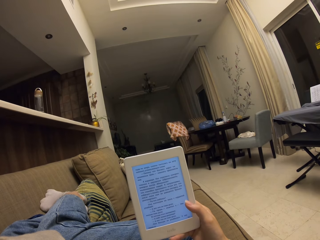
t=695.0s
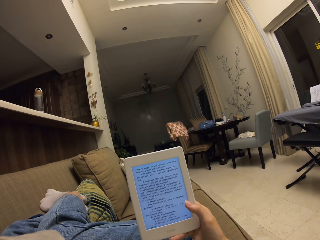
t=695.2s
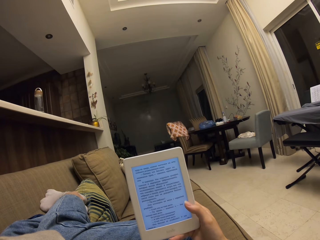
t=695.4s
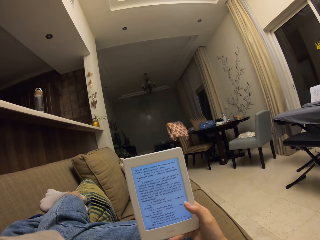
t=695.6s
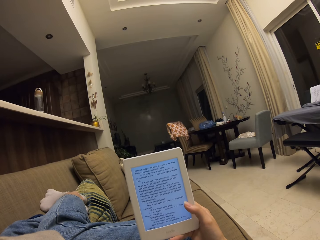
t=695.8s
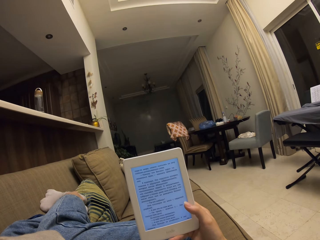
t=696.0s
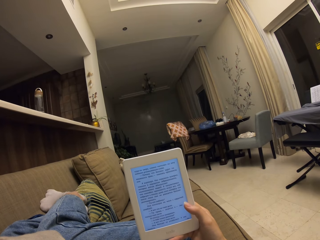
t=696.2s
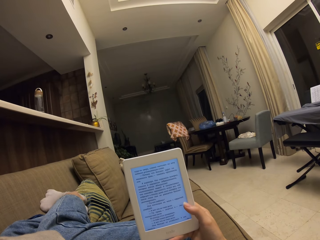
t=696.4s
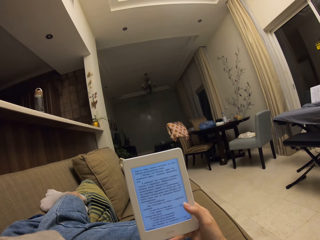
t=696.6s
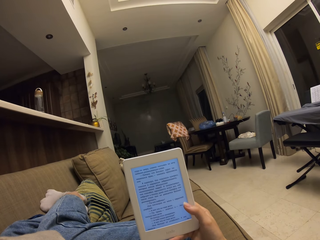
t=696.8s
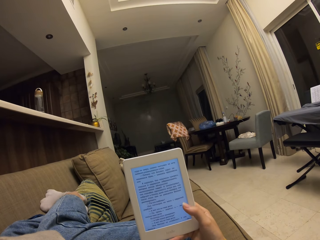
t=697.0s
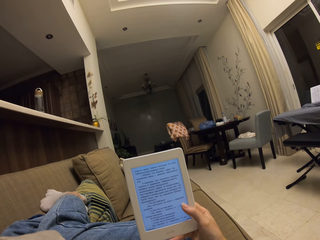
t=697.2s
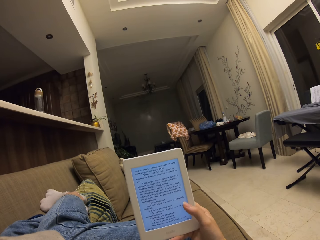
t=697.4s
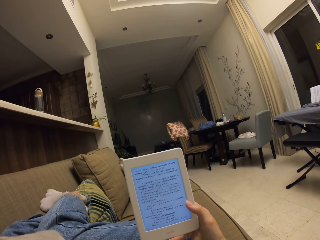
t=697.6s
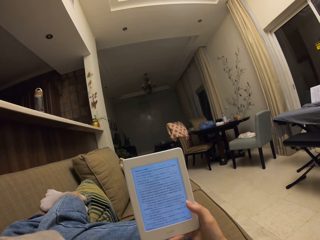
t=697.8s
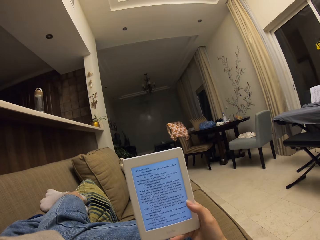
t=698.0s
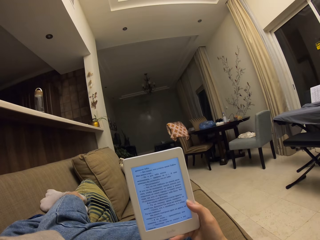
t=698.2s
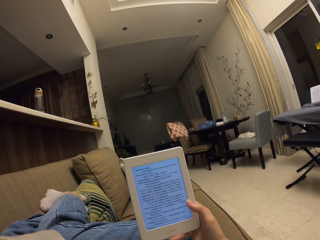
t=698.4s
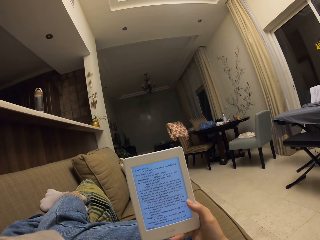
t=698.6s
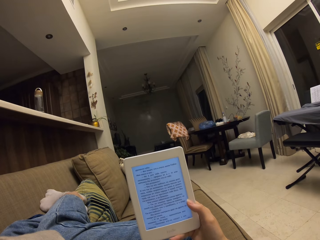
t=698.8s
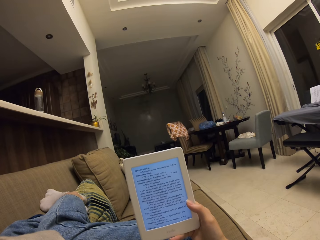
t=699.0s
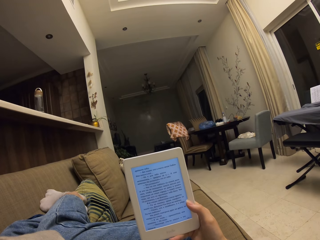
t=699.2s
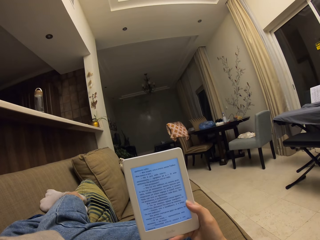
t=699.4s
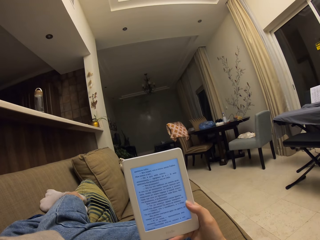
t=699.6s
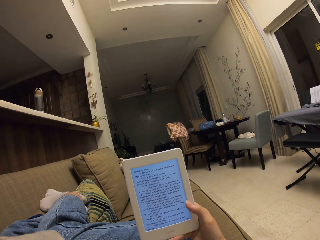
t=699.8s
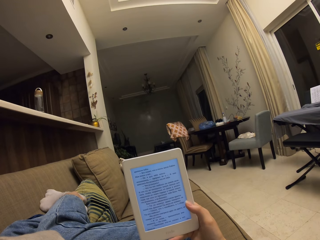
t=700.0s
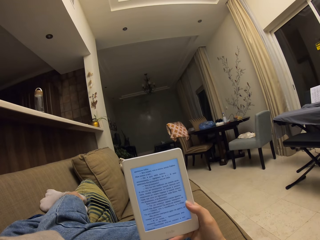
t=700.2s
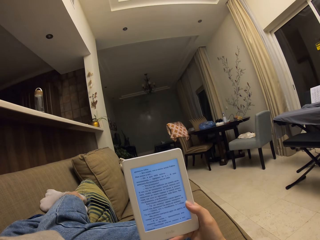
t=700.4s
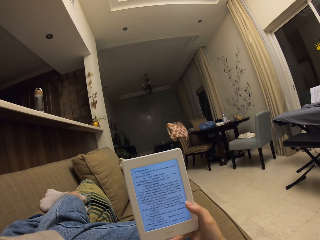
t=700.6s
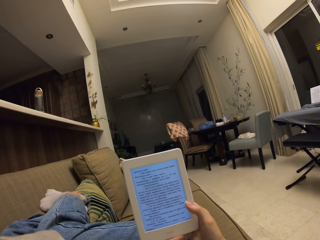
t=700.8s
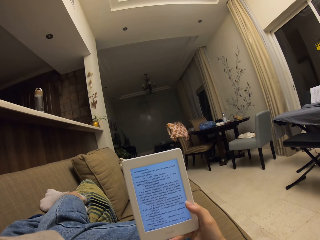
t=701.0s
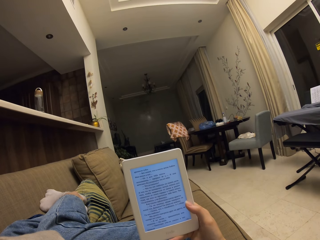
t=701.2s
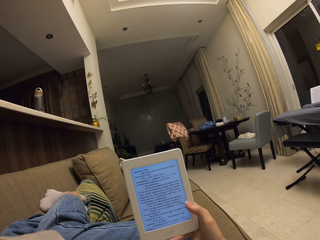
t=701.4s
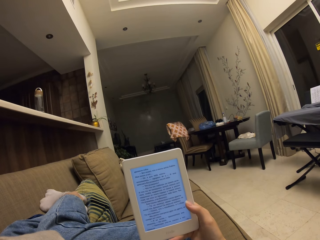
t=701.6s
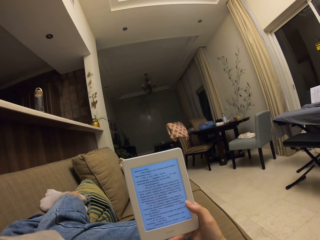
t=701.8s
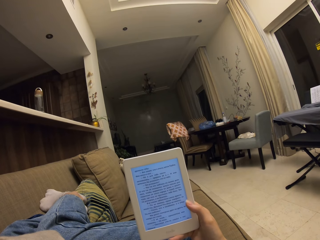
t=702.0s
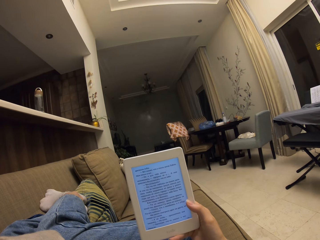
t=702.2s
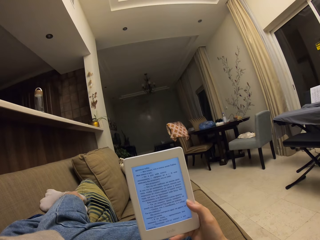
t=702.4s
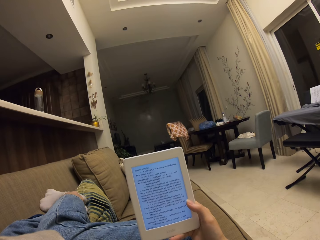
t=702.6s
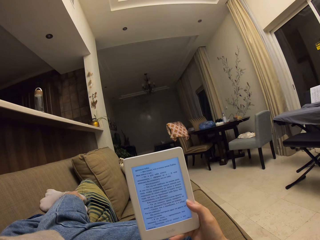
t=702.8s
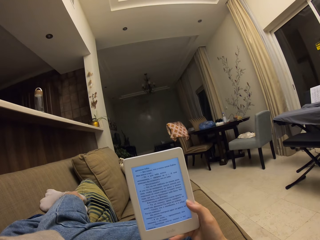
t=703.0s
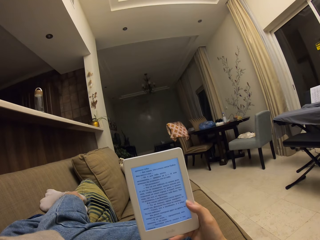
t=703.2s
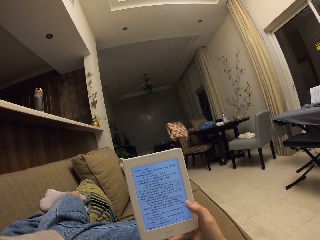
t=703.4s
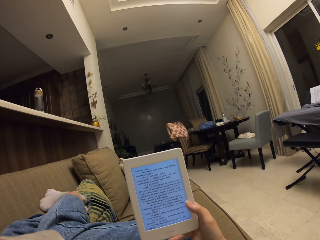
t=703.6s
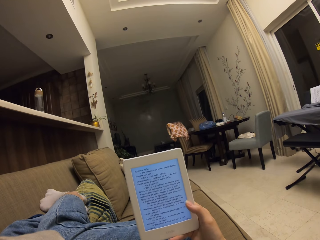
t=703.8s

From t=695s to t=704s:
The camera wearer touches the screen. They read from the tablet.

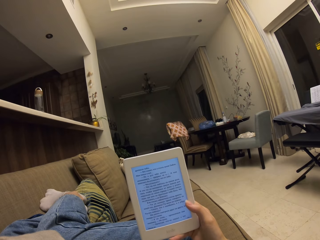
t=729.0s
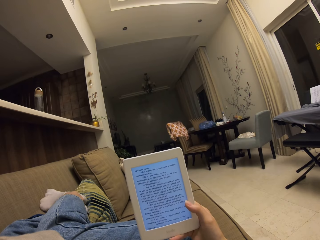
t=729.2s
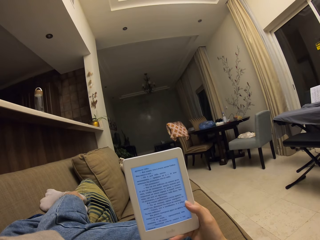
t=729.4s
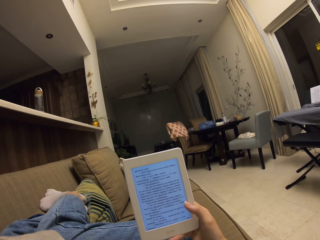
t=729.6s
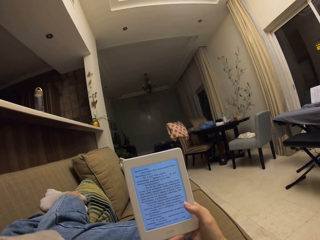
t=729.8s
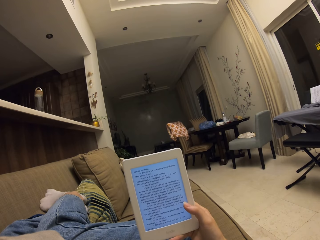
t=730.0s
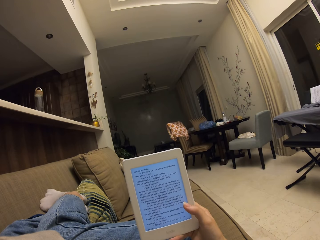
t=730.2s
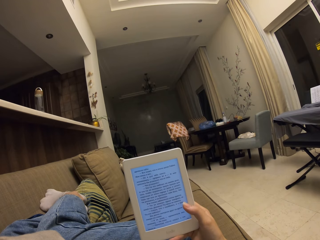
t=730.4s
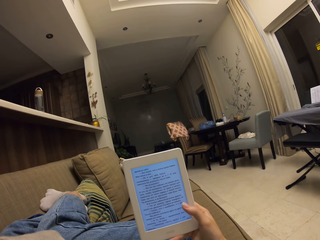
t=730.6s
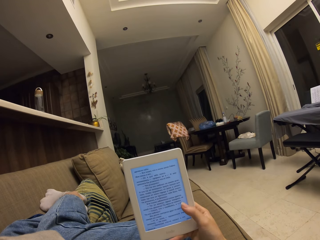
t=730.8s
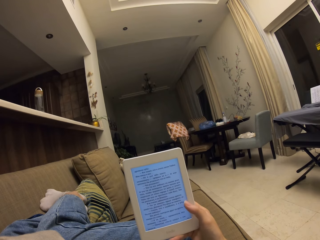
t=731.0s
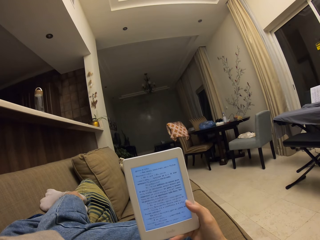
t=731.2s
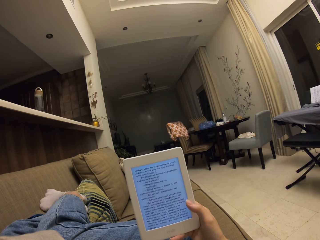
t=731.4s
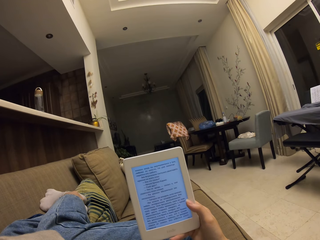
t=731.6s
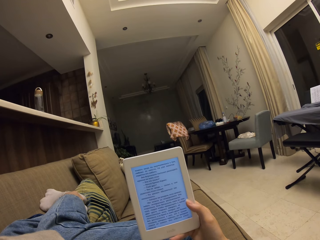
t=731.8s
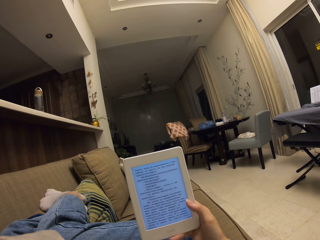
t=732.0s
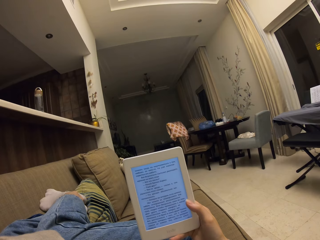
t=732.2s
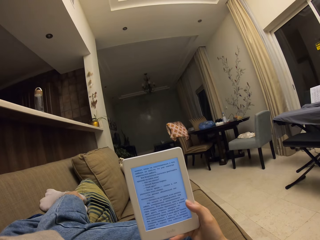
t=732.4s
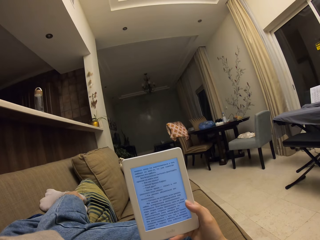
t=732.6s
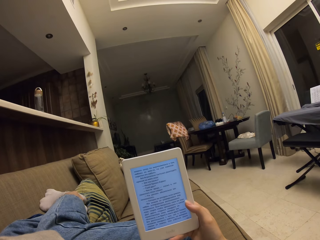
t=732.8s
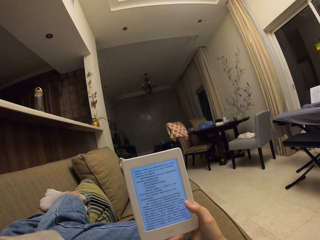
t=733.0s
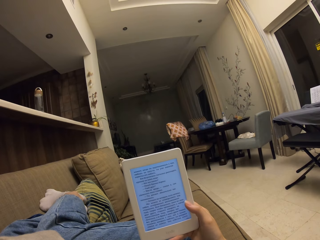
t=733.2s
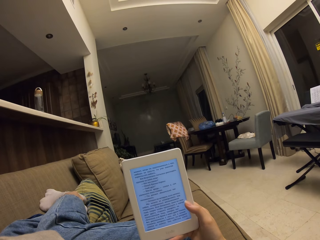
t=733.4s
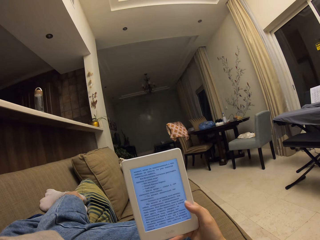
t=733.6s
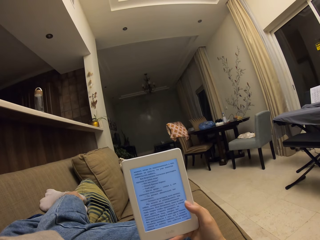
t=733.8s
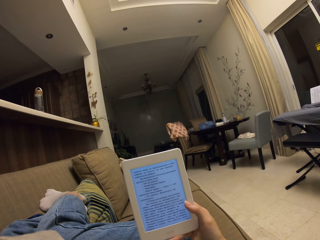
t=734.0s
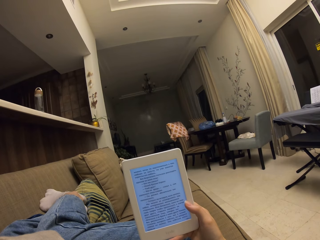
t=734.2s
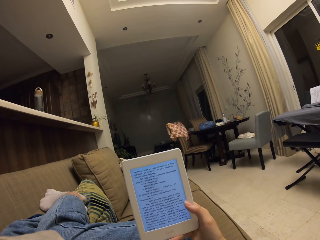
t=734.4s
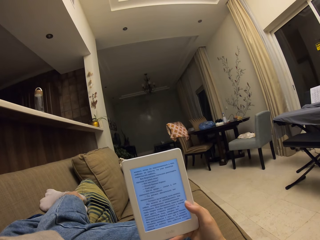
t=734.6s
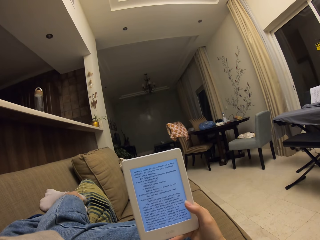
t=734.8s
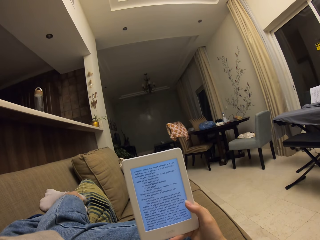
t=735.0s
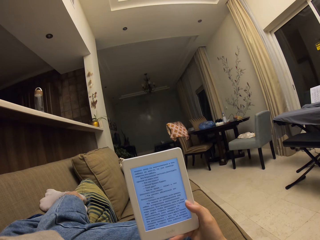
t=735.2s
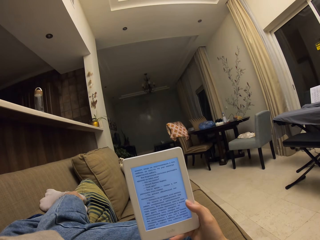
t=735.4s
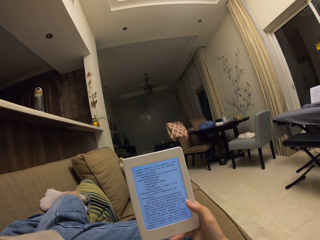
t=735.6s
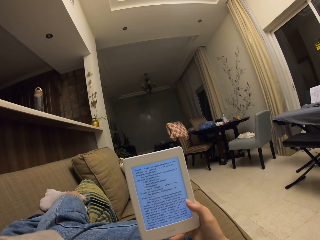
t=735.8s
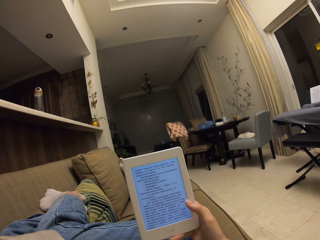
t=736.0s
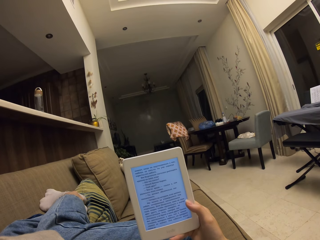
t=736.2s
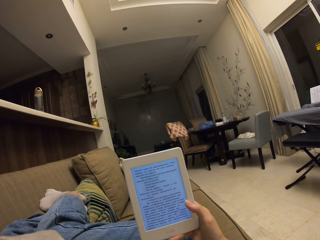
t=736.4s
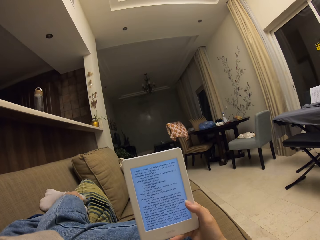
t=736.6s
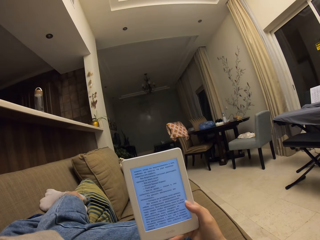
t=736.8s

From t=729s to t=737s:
The camera wearer touches the screen. They read from the tablet.
